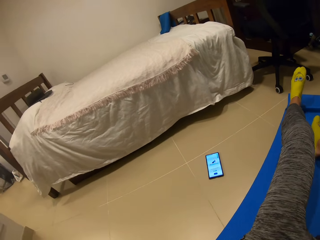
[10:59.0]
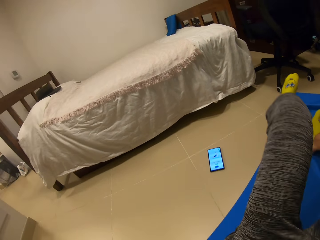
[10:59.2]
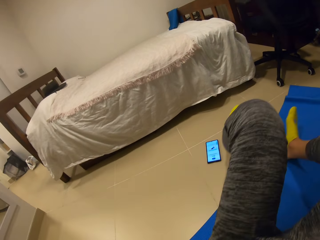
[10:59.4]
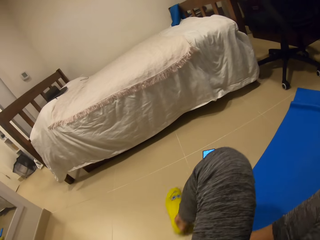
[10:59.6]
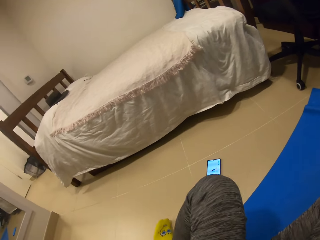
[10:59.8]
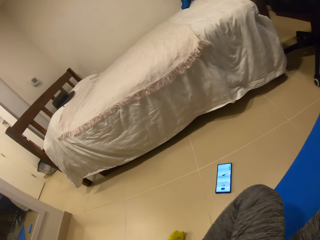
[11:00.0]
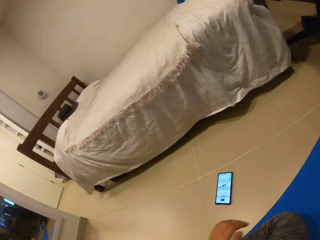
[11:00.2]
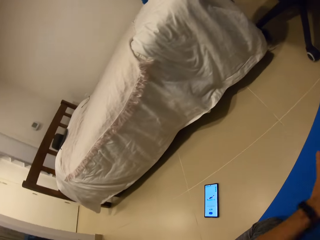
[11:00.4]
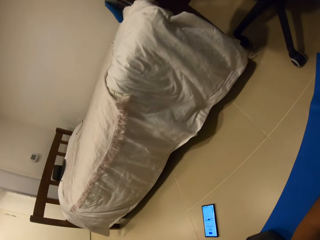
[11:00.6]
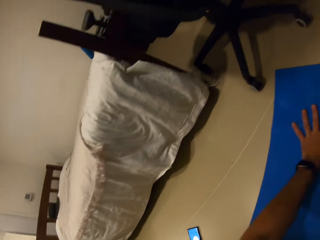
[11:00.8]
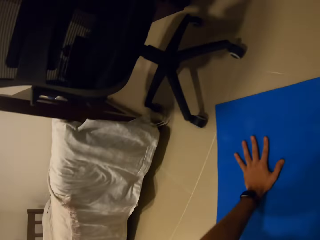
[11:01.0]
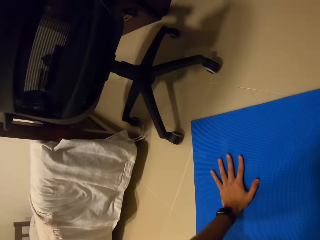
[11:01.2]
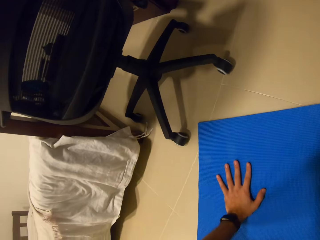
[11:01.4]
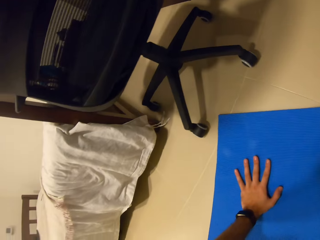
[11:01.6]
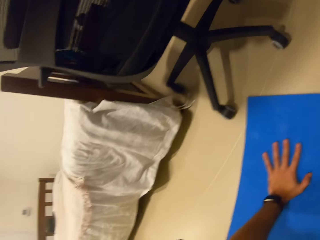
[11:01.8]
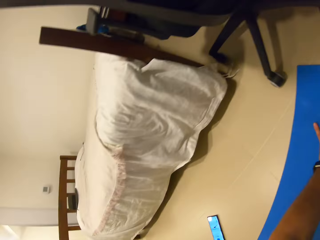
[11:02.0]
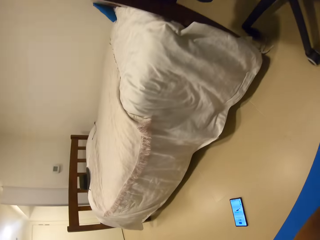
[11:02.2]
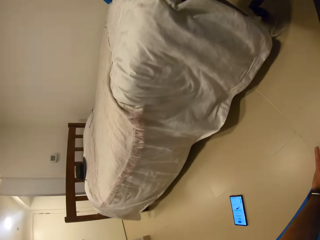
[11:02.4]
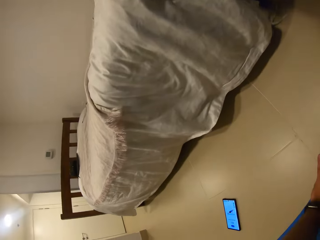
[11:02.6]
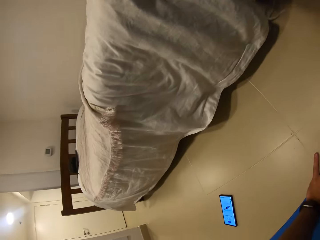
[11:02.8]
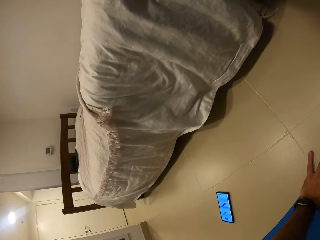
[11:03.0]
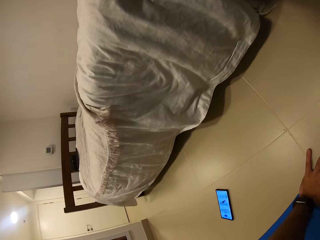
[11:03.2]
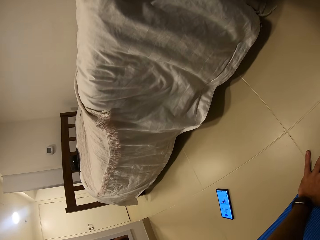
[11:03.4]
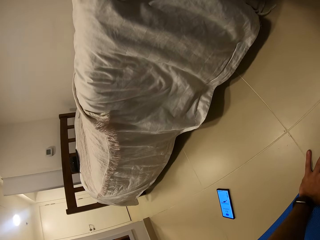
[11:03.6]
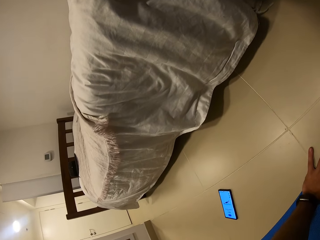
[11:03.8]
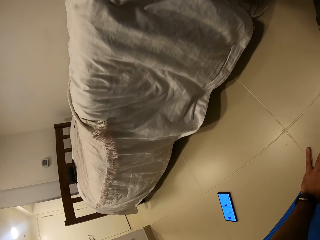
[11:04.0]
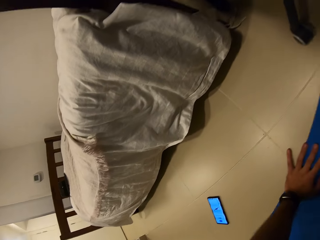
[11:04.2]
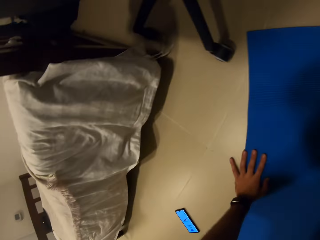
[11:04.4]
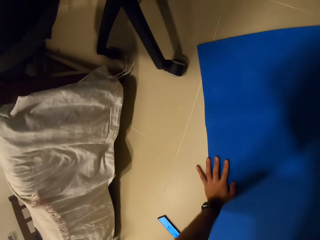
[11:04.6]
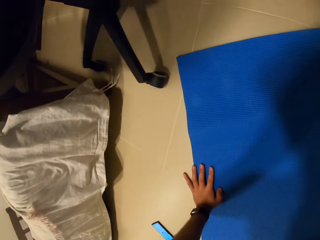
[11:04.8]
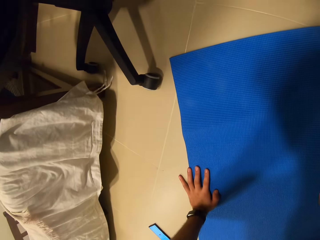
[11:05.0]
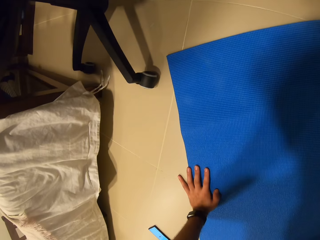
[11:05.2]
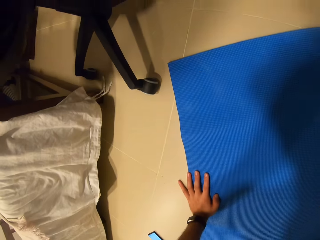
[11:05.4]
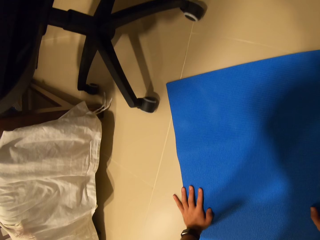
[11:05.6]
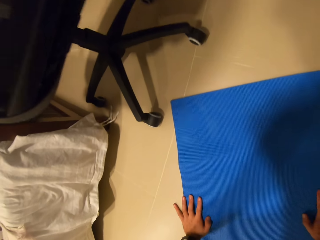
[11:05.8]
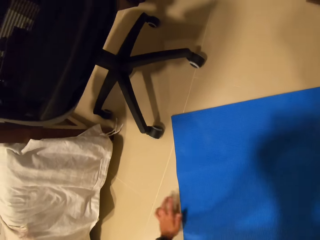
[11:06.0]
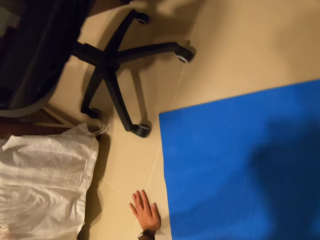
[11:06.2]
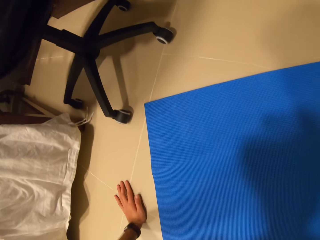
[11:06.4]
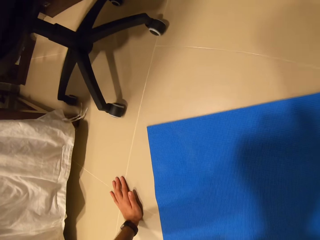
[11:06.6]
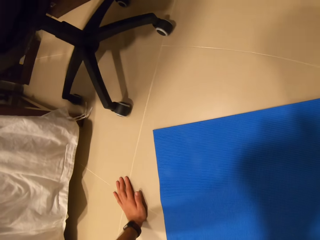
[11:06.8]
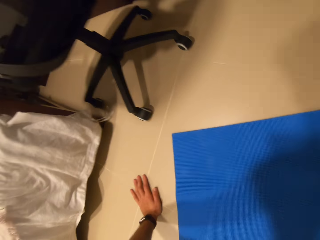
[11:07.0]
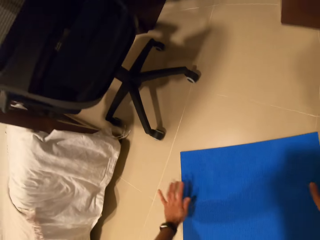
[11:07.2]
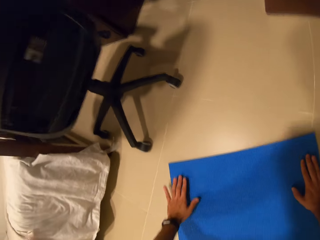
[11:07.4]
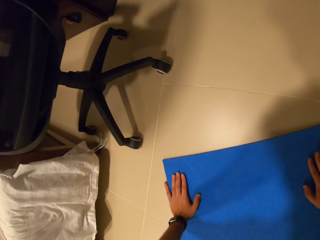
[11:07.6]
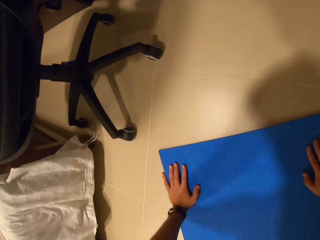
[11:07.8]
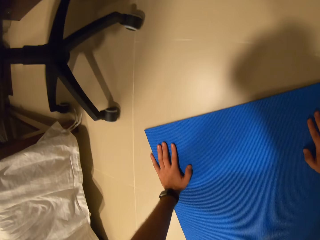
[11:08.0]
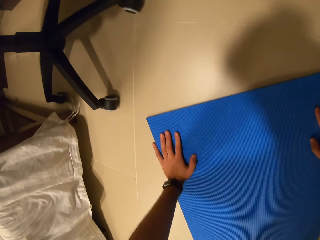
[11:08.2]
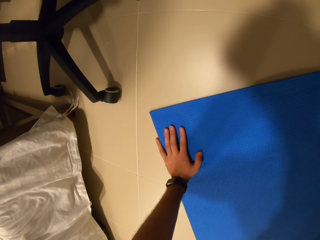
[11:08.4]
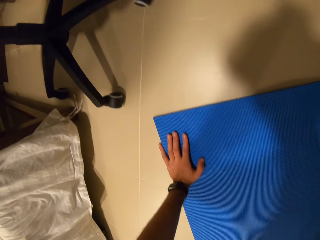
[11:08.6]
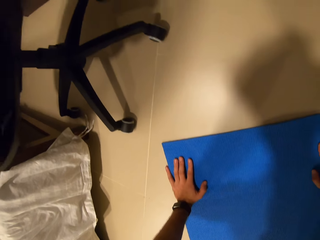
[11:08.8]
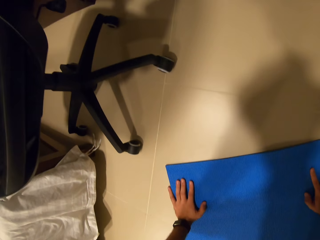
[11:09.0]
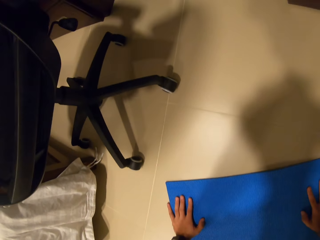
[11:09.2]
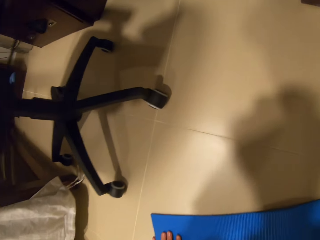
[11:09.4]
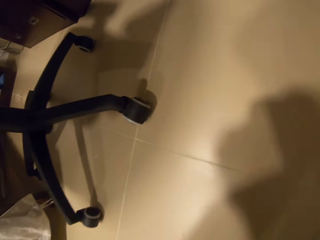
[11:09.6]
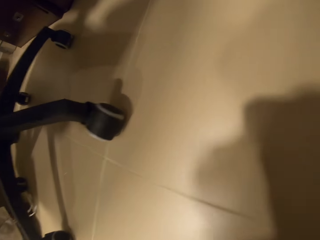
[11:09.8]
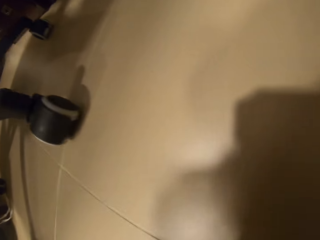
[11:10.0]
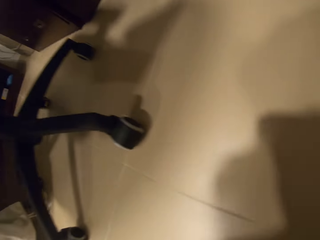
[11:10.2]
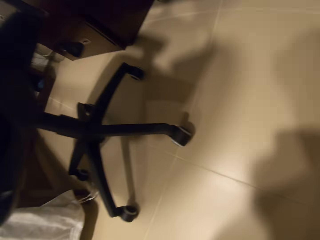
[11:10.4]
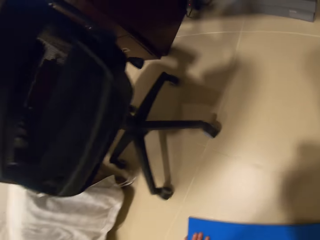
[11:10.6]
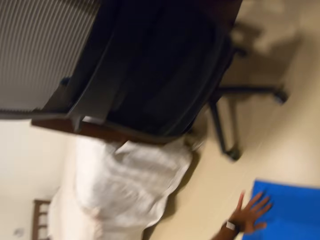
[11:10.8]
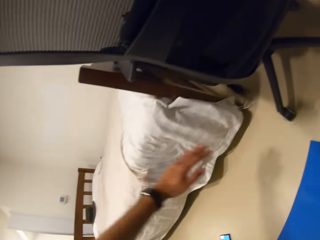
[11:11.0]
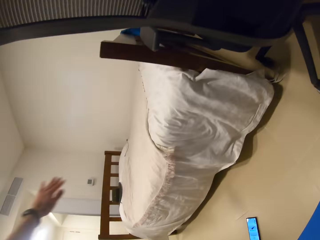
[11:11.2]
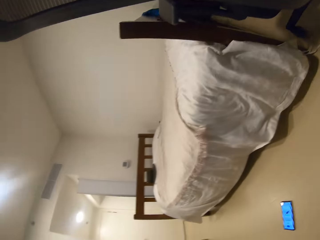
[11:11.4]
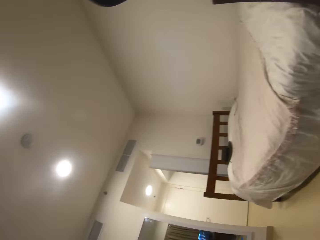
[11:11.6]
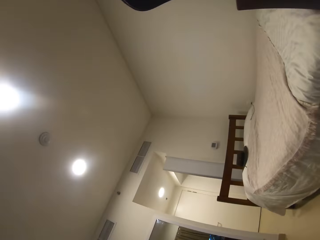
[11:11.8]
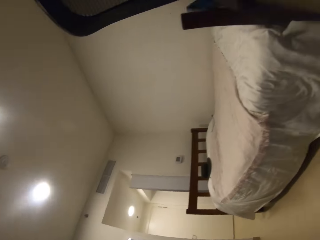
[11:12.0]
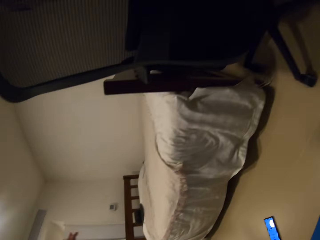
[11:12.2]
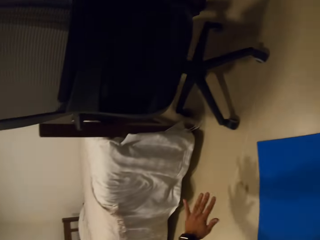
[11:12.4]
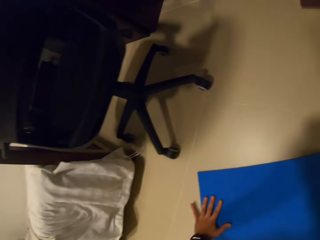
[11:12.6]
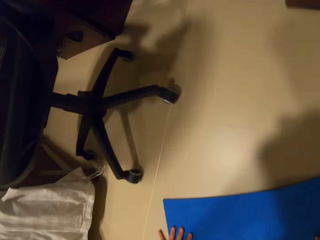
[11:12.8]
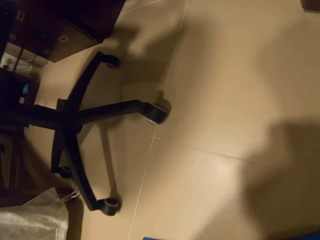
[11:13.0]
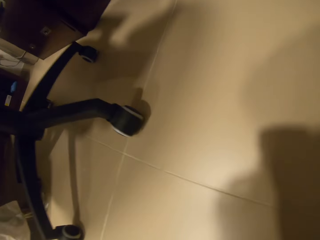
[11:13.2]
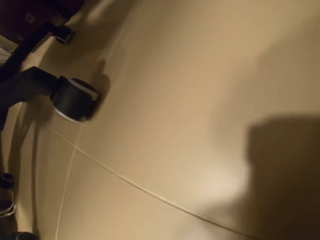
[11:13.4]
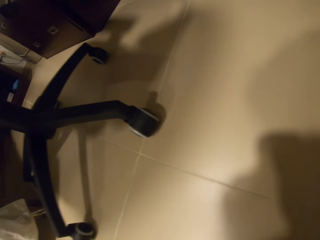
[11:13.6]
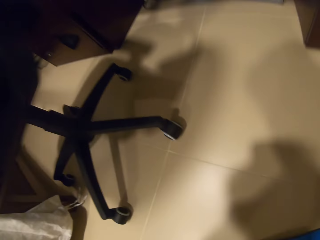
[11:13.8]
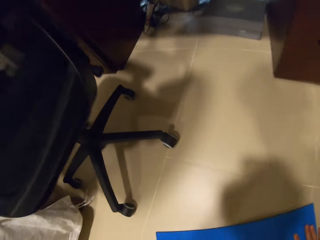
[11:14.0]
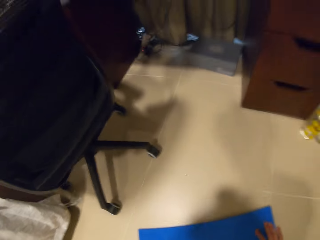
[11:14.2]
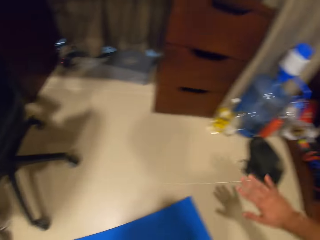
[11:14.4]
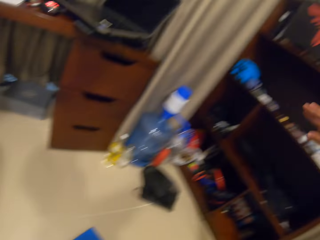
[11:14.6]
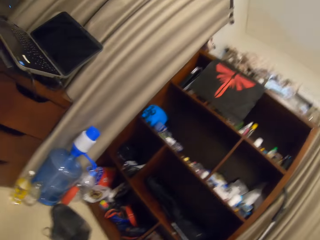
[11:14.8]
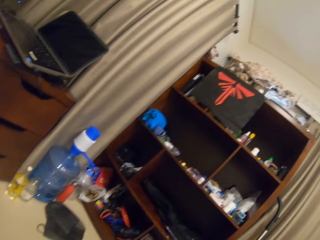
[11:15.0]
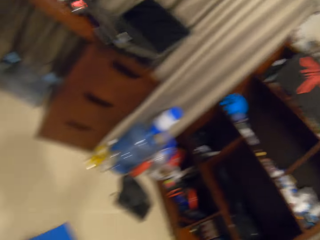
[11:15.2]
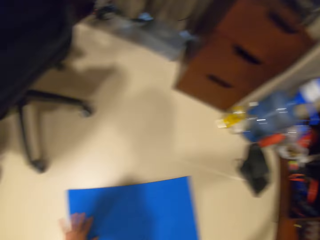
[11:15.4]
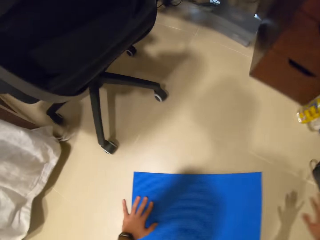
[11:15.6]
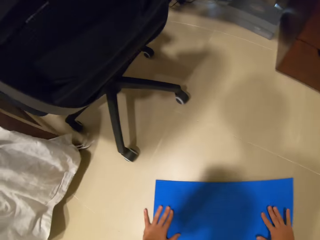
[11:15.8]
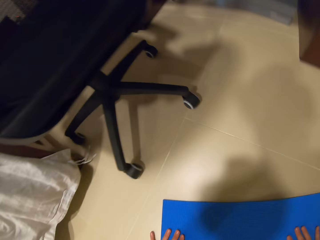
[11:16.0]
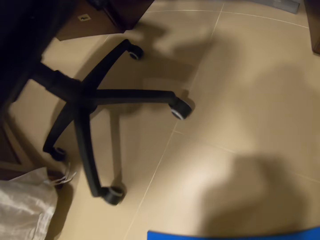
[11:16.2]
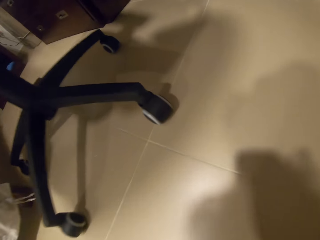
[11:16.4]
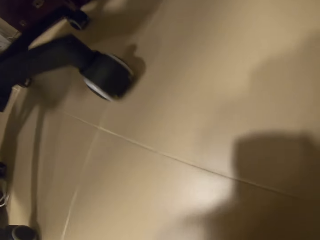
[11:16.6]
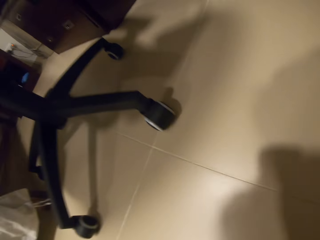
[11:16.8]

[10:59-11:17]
The camera wearer turns over on the exercise mat. He stretches. He holds the floor. He moves the exercise mat with his right hand. He holds the floor. He does push ups with hand raise on the exercise mat. He exercises.

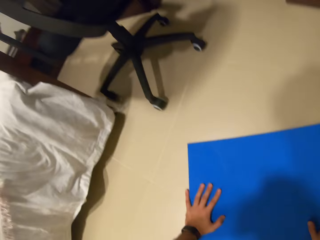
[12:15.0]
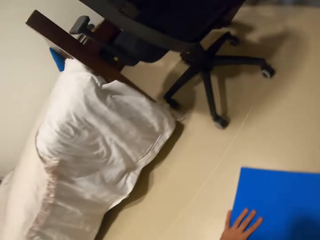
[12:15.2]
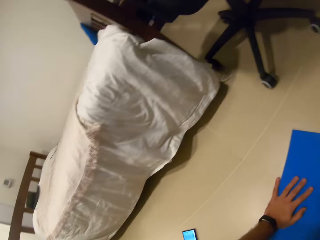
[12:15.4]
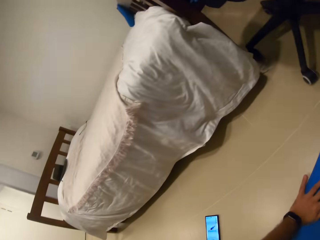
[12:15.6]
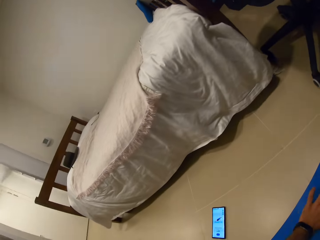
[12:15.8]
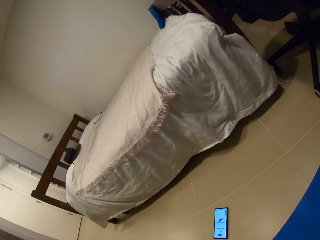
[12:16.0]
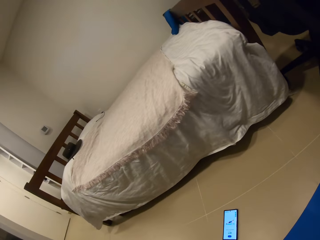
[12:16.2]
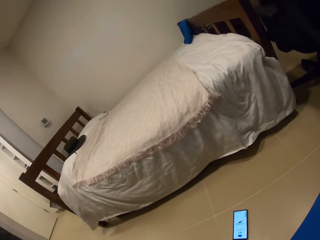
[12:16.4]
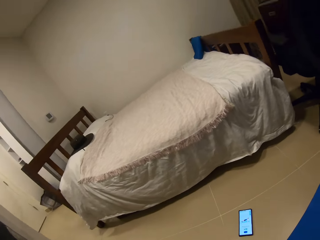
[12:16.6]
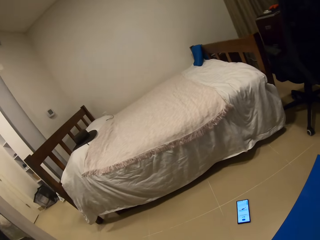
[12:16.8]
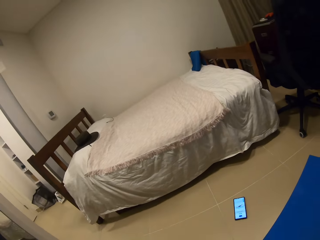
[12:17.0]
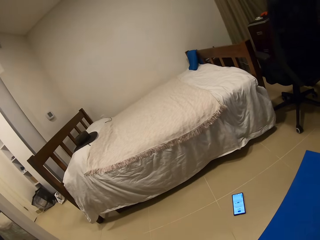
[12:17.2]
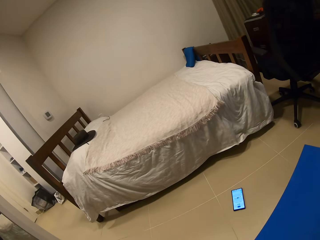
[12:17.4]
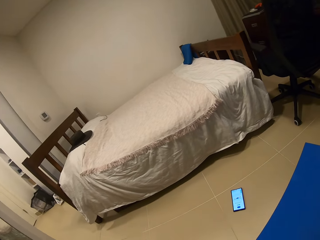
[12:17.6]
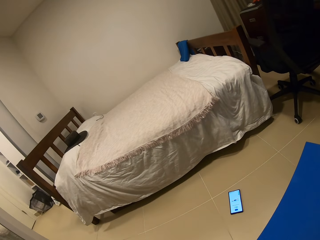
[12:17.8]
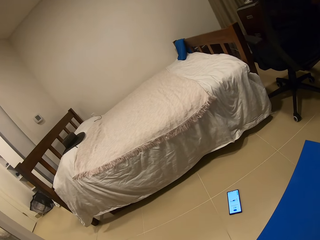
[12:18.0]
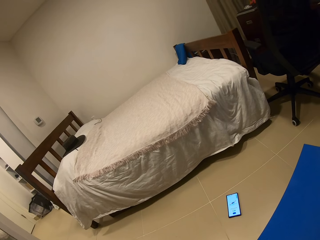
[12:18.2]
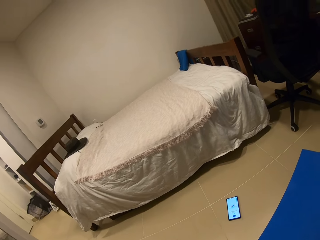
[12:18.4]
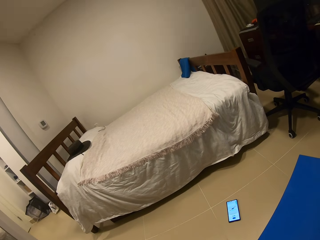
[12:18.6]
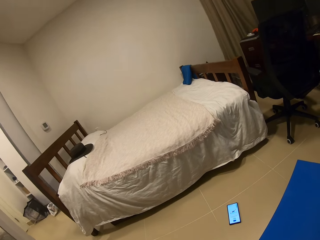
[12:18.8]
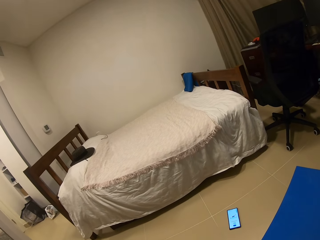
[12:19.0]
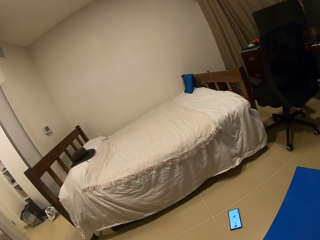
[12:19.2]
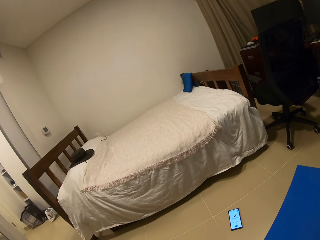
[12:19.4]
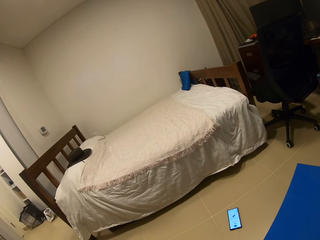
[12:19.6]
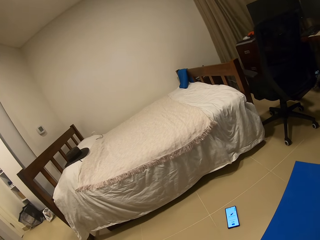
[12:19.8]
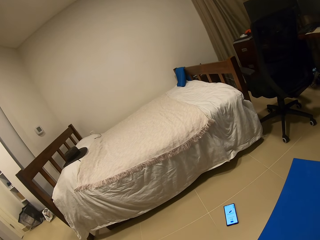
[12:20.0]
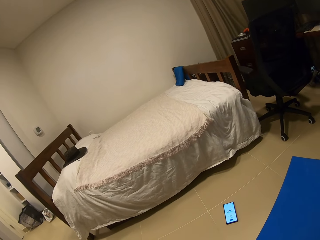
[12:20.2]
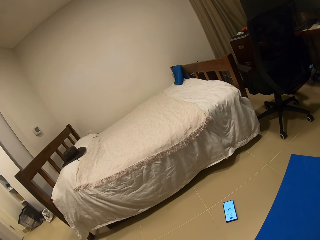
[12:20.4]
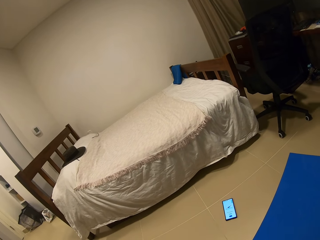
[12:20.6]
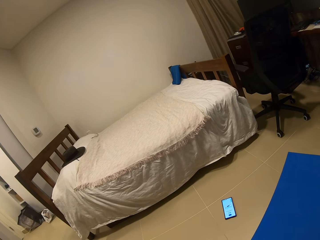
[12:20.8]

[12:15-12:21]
The camera wearer takes a rest on the exercise mat.
